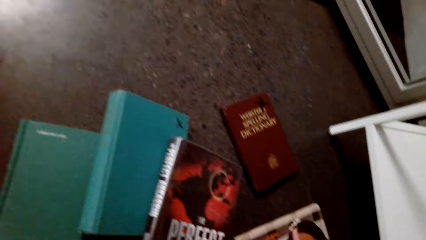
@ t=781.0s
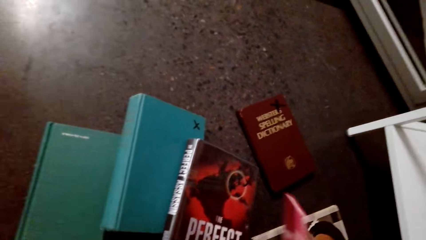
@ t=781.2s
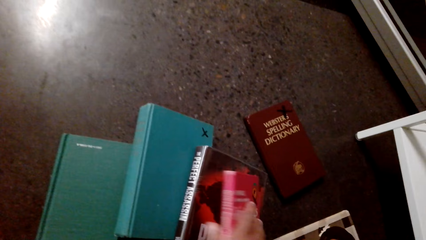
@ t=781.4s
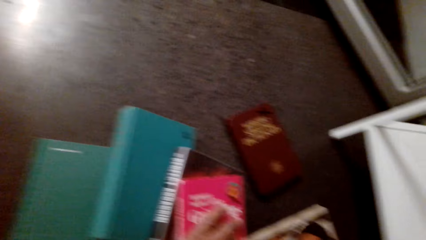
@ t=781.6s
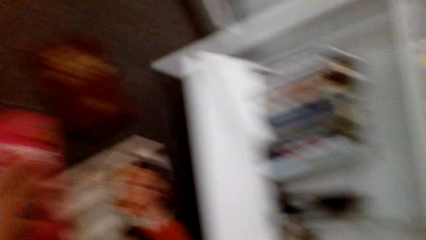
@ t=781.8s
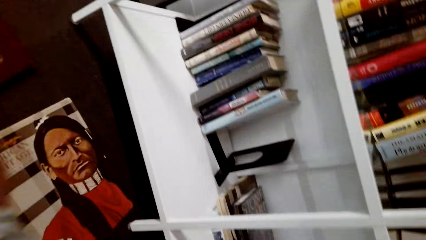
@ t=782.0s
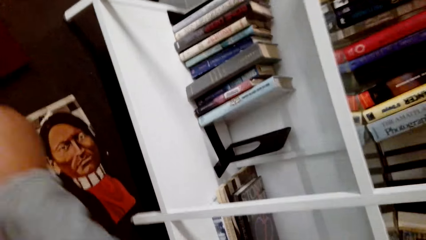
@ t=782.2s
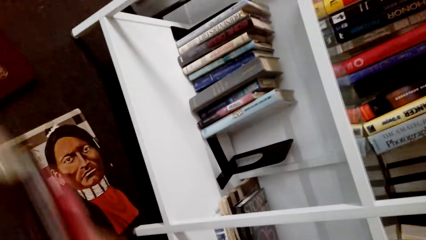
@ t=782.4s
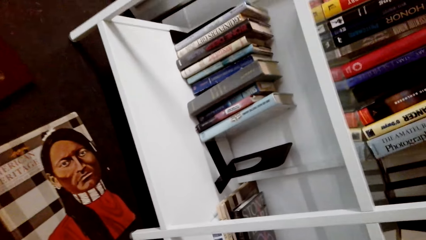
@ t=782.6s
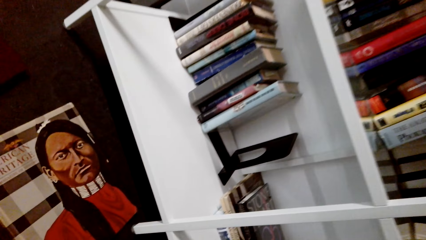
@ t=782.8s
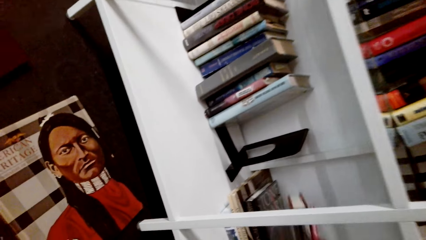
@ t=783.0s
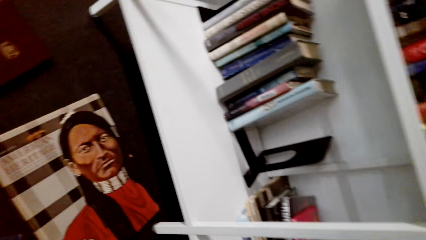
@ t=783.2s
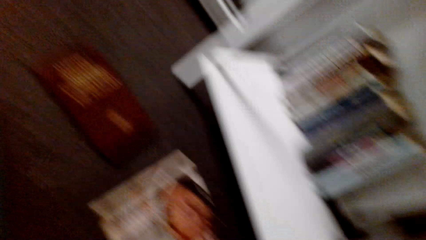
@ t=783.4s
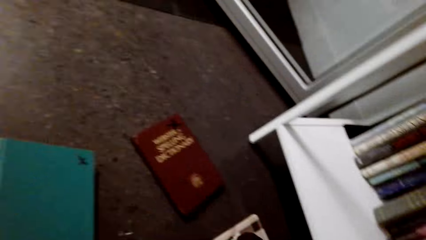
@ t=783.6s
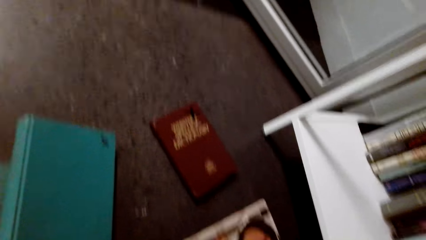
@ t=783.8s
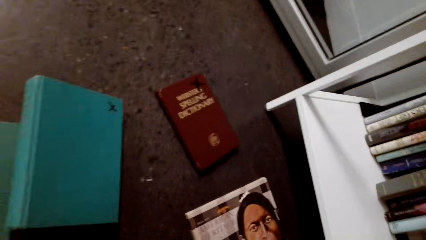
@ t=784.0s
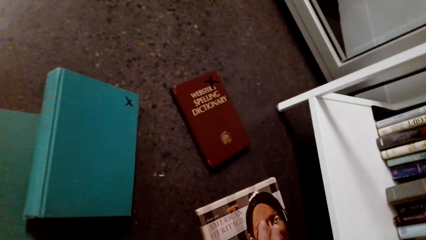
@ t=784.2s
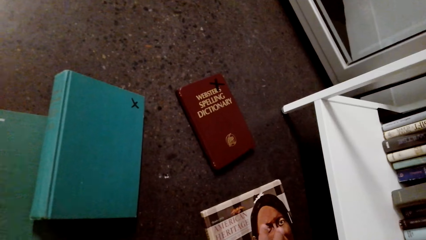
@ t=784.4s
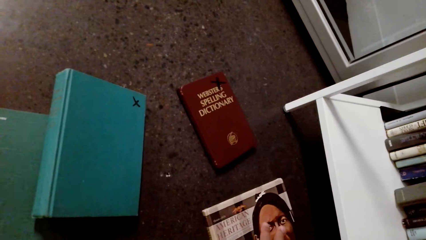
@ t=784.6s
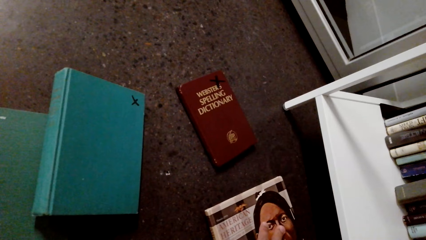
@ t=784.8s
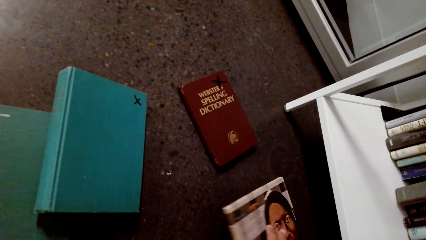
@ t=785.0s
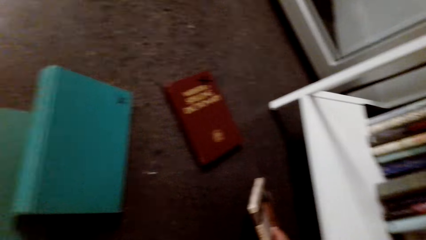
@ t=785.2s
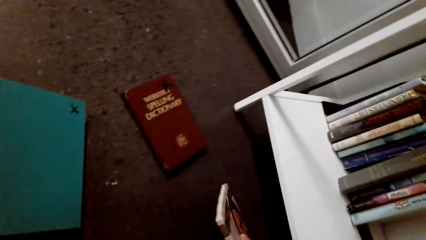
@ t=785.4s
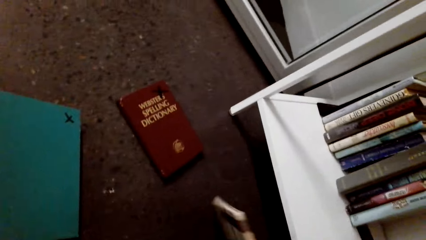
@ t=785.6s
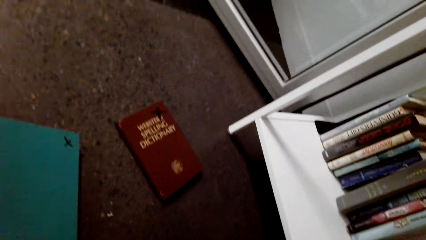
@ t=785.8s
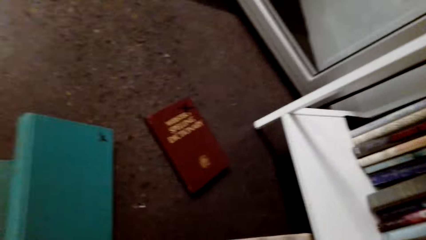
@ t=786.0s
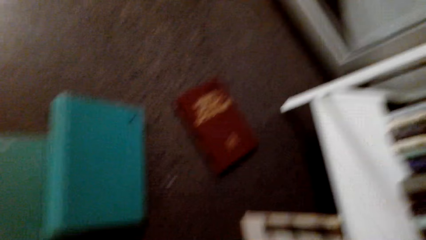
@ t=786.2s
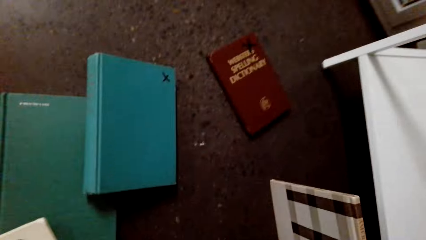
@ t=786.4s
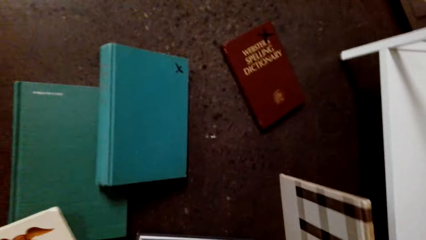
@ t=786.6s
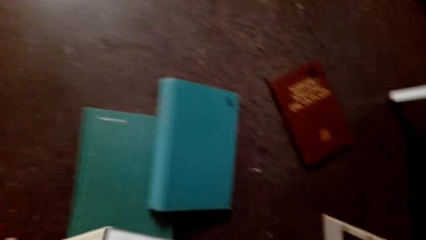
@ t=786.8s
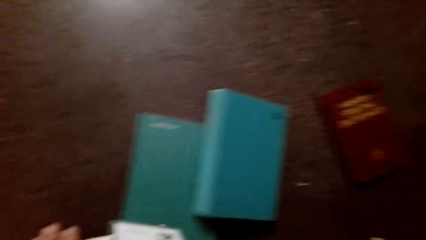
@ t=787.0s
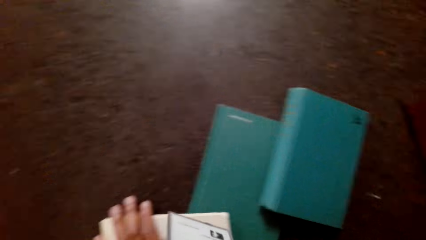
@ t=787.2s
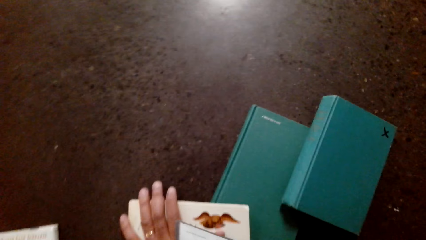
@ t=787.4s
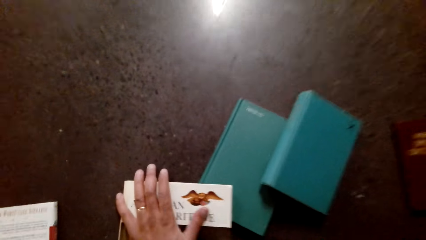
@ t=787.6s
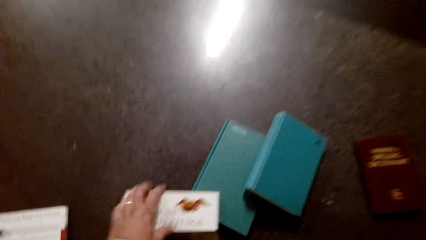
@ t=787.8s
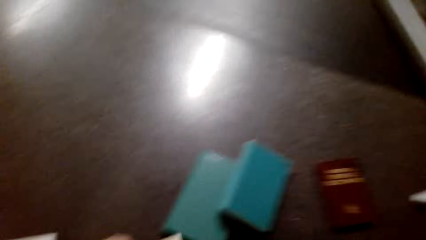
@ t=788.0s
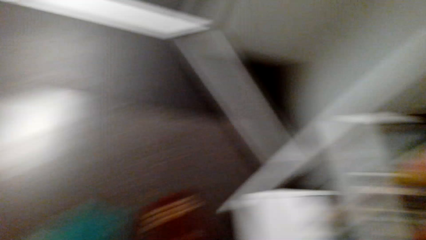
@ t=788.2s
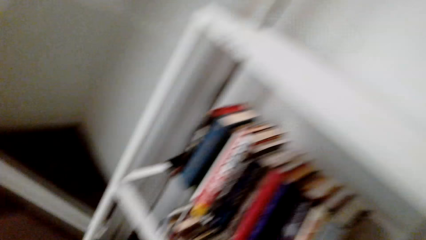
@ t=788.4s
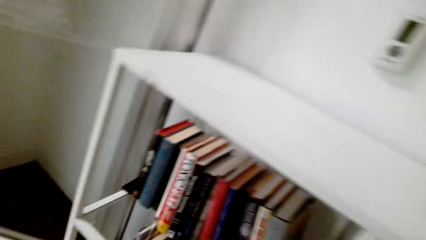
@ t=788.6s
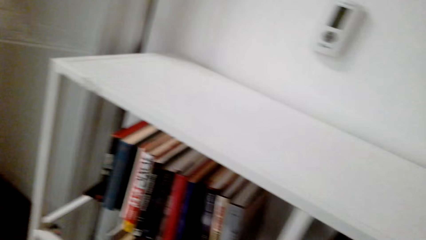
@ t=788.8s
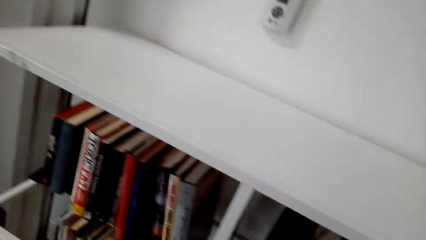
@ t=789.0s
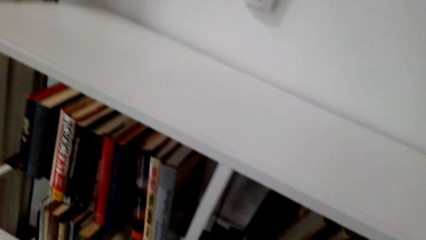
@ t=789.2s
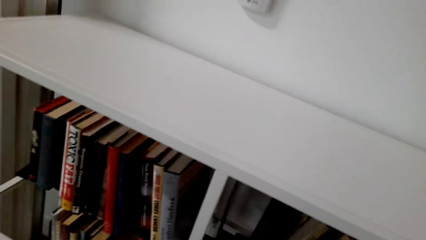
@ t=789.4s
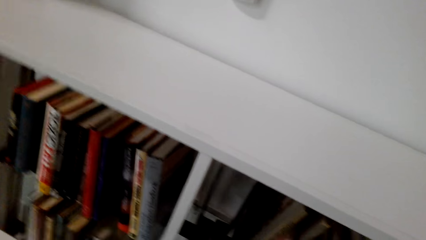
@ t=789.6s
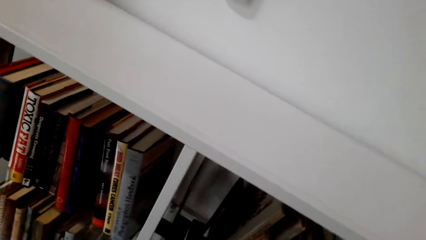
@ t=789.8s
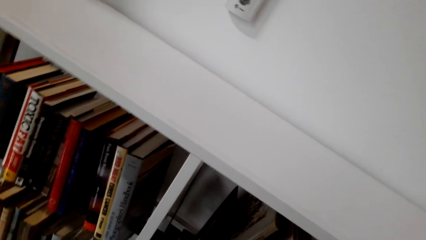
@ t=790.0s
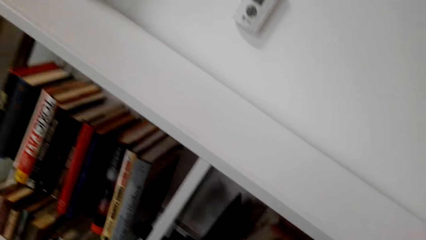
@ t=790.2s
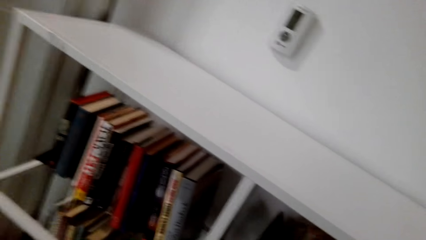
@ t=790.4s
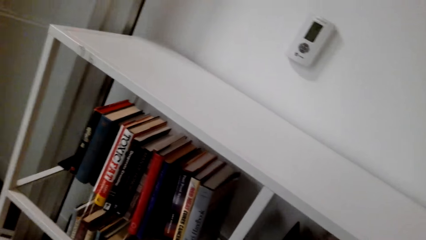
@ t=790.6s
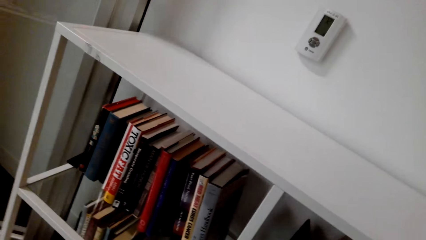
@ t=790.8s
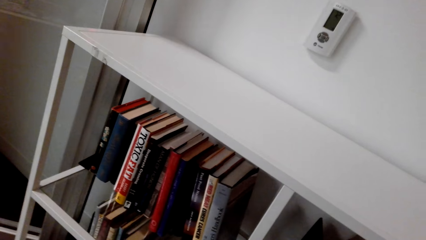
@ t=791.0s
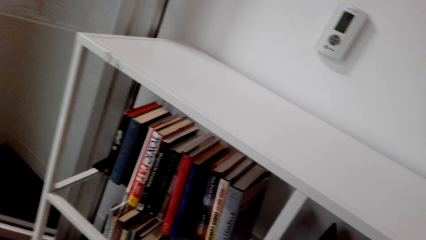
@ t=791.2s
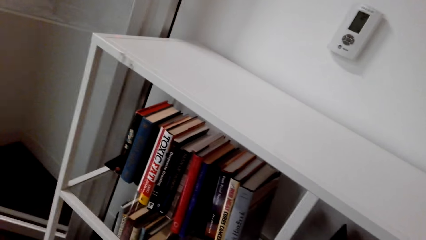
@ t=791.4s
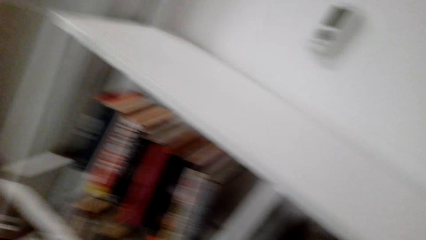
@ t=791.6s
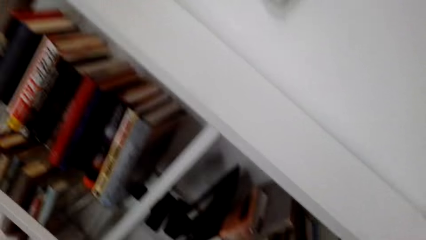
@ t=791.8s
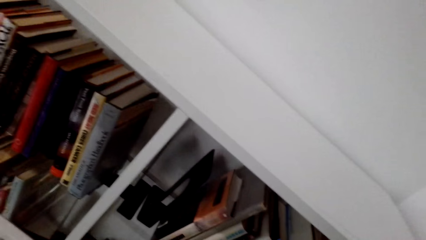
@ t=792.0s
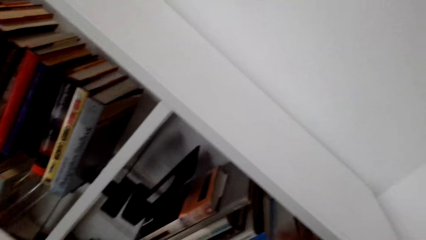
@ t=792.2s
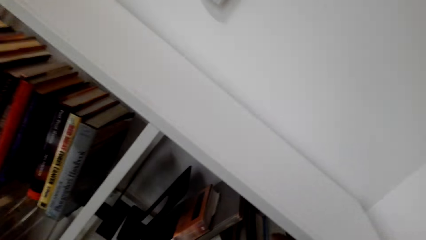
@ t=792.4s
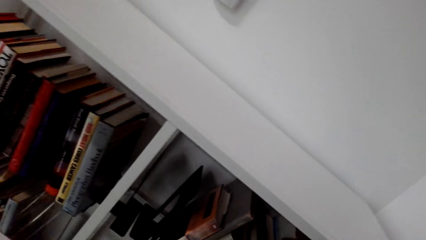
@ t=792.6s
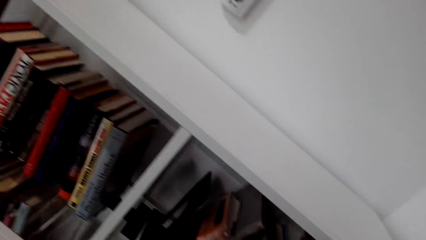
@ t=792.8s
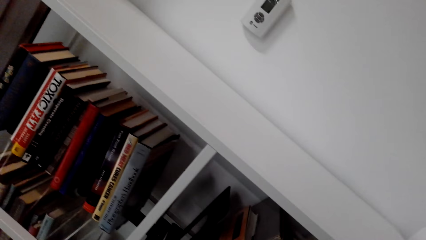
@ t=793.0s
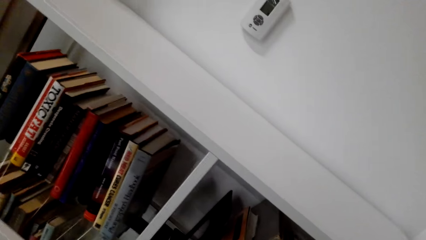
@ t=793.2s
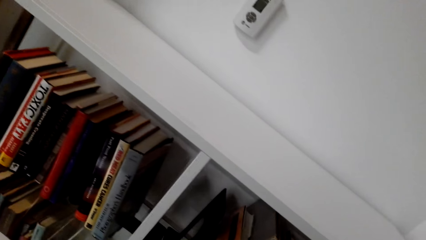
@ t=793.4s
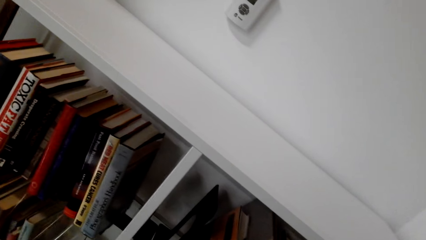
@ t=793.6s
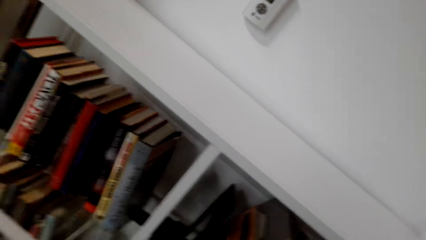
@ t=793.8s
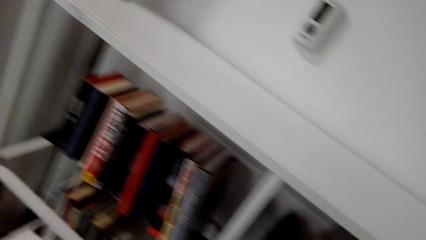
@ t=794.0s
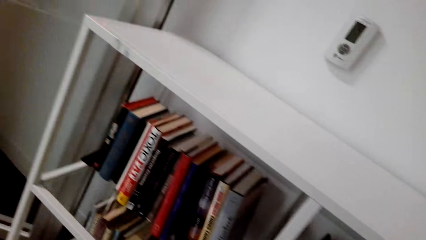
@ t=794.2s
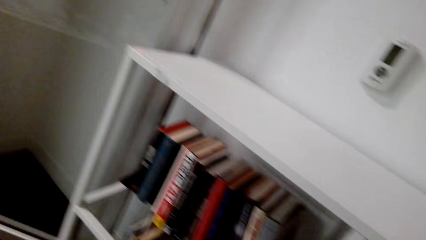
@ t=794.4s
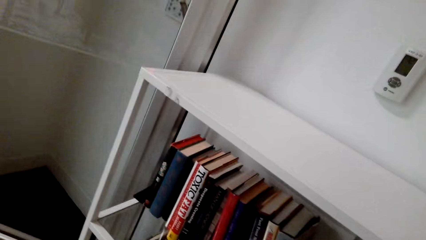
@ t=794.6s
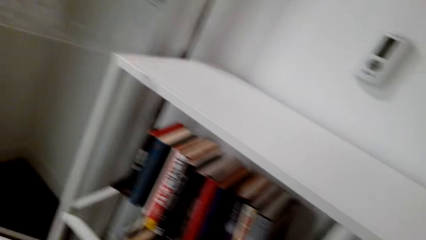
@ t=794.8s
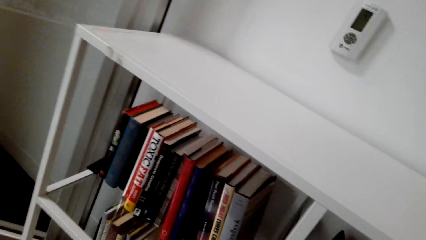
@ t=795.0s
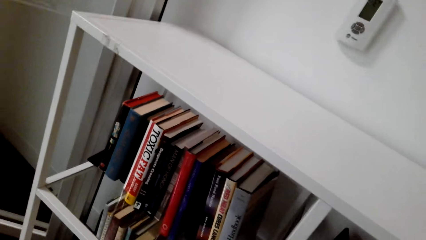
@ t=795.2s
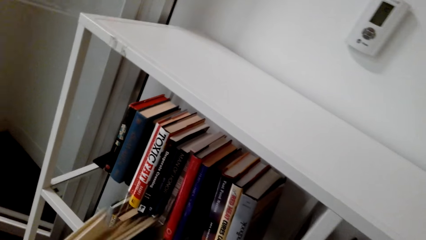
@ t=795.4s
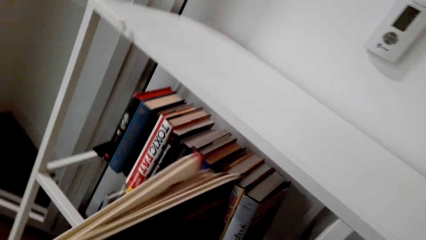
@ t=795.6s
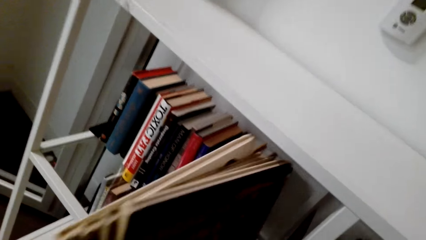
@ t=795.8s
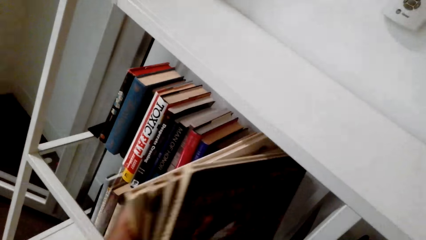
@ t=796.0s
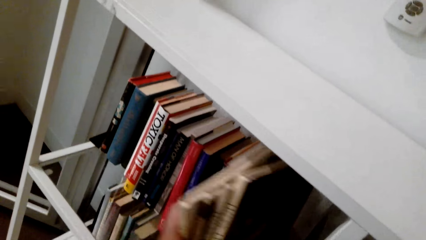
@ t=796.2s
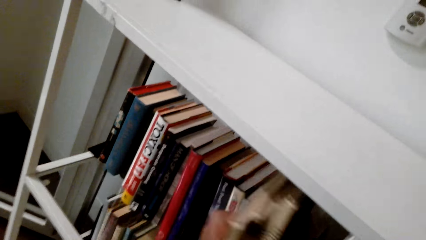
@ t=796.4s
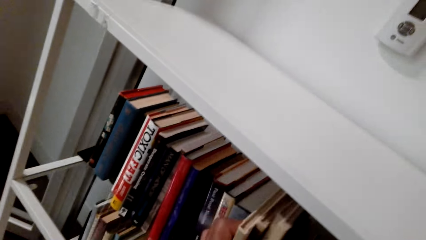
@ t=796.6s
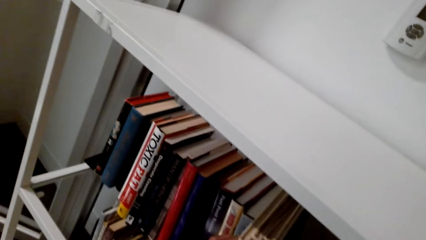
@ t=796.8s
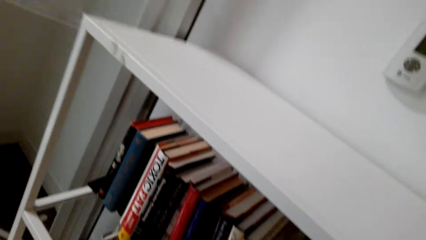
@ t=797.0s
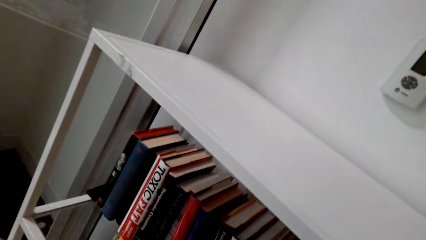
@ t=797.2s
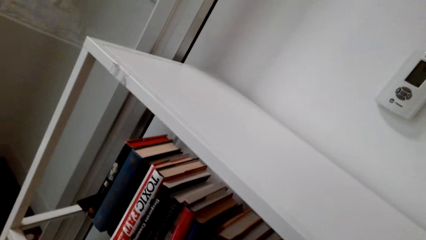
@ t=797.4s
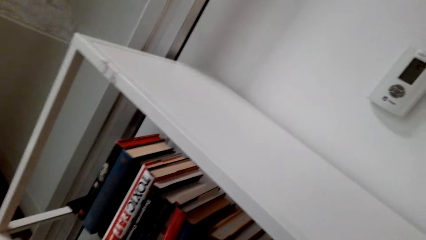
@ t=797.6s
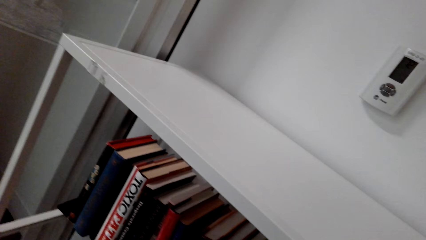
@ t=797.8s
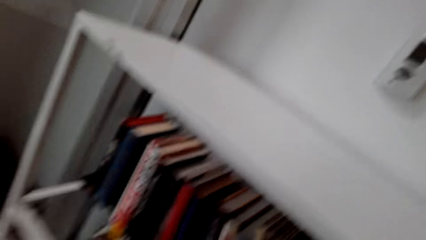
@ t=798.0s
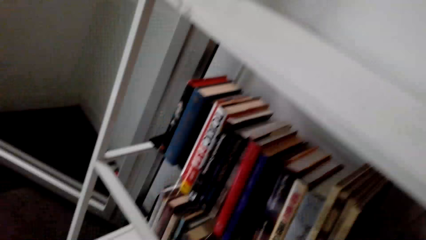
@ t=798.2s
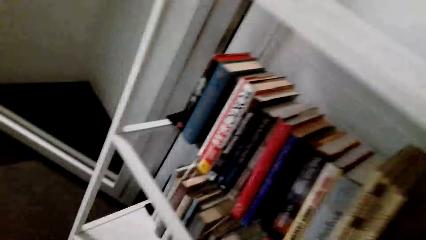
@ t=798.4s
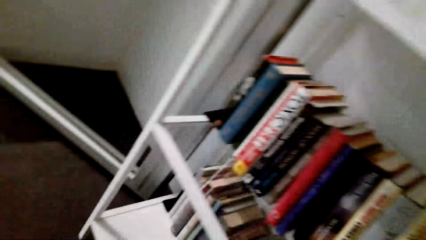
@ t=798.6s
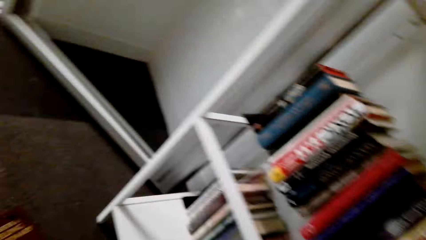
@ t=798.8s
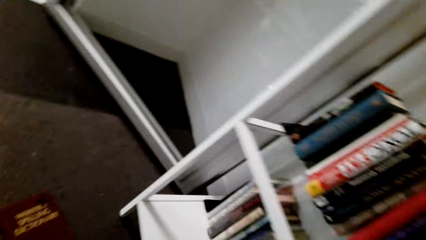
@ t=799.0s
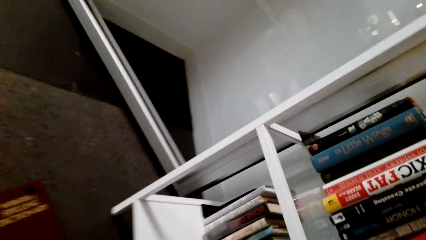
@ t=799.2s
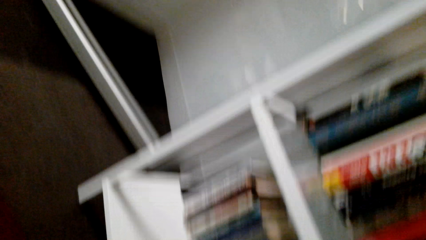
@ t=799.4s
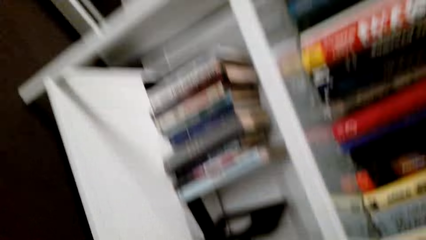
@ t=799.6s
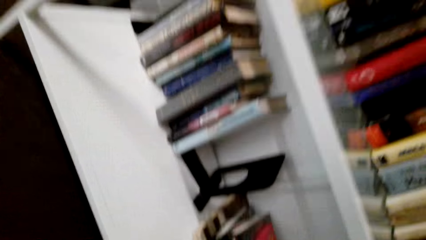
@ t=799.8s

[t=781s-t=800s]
The camera wearer picks a book from the floor. They put the books in a bookshelf. They pick a book from the floor. They pick a book from the floor again. They put the books in the bookshelf. They put the books in the bookshelf again.
